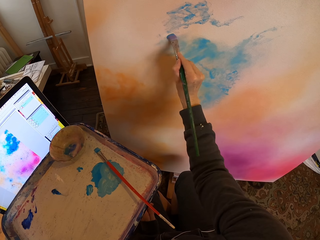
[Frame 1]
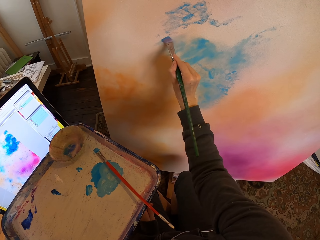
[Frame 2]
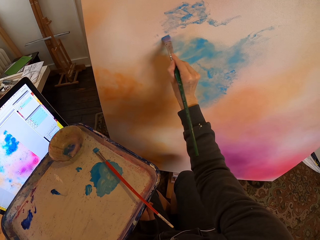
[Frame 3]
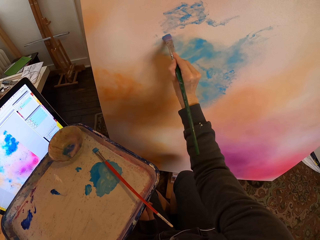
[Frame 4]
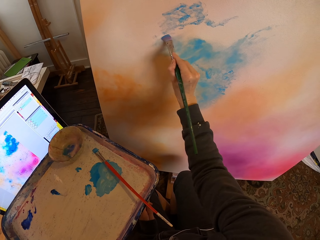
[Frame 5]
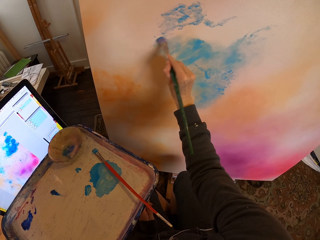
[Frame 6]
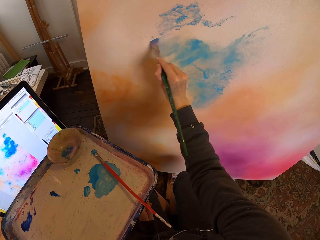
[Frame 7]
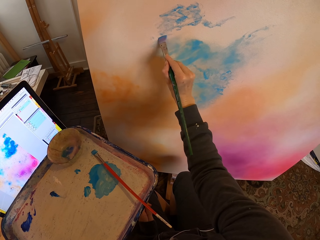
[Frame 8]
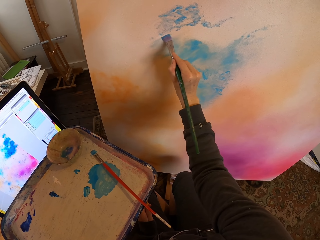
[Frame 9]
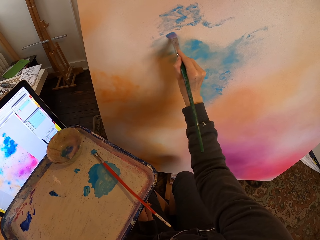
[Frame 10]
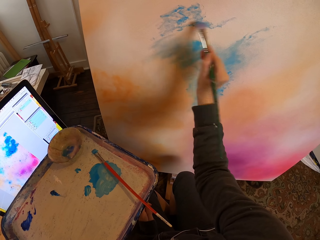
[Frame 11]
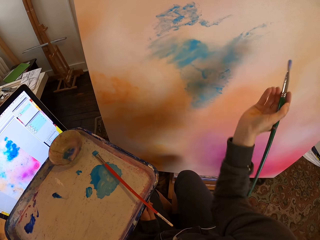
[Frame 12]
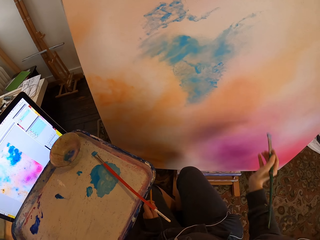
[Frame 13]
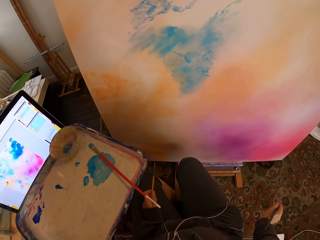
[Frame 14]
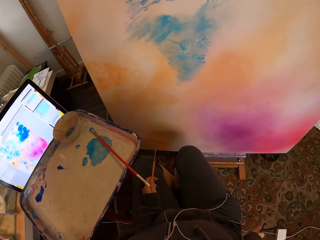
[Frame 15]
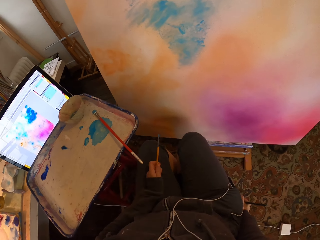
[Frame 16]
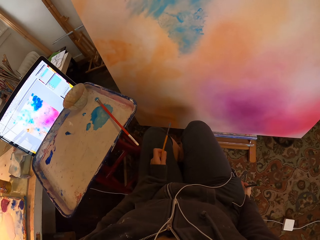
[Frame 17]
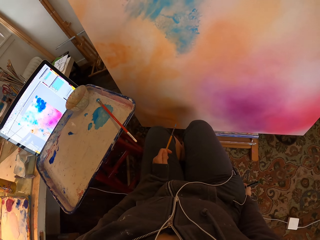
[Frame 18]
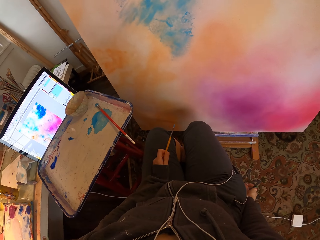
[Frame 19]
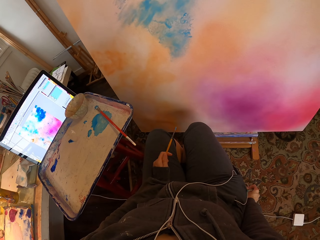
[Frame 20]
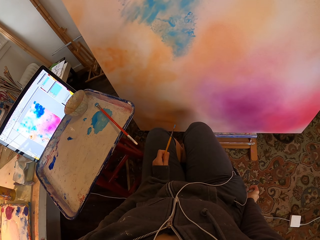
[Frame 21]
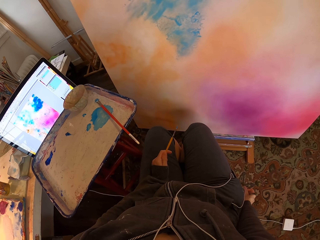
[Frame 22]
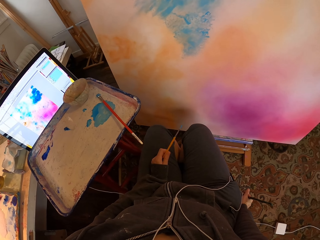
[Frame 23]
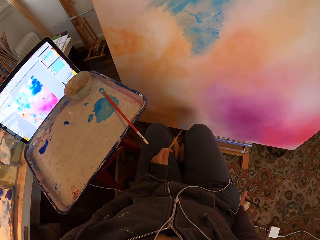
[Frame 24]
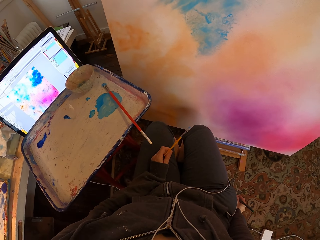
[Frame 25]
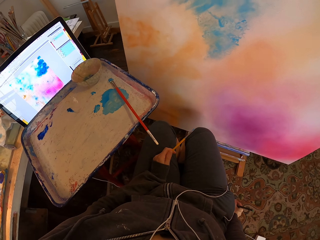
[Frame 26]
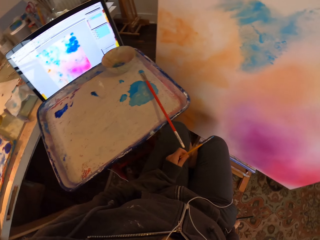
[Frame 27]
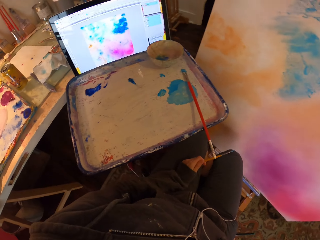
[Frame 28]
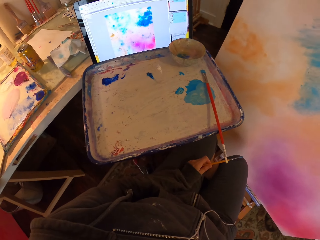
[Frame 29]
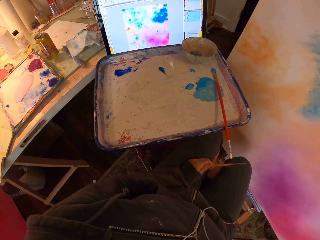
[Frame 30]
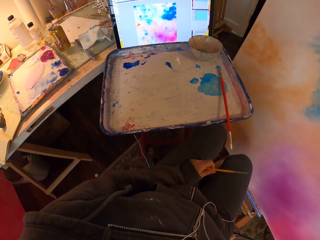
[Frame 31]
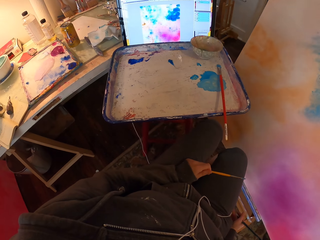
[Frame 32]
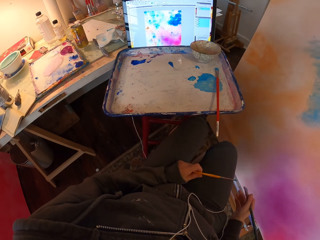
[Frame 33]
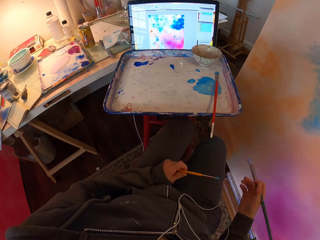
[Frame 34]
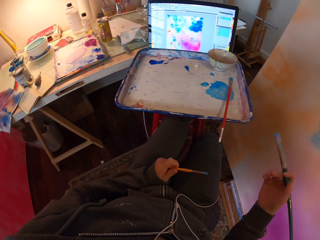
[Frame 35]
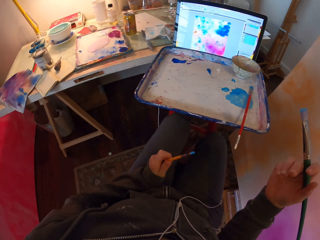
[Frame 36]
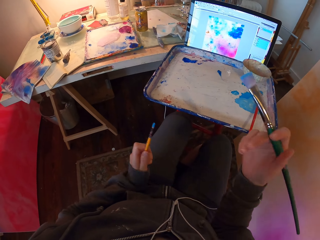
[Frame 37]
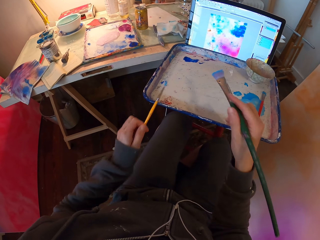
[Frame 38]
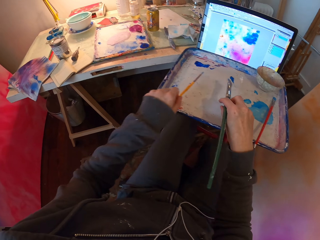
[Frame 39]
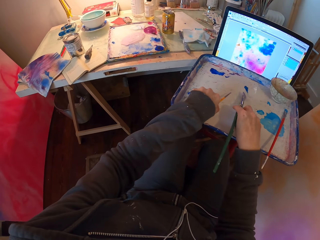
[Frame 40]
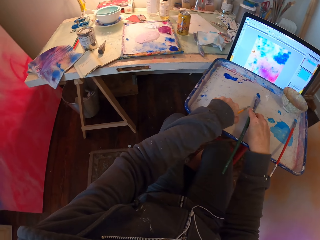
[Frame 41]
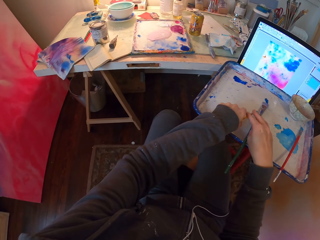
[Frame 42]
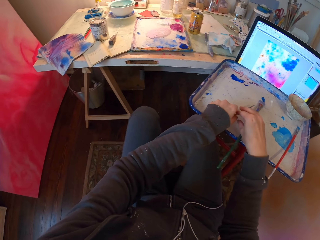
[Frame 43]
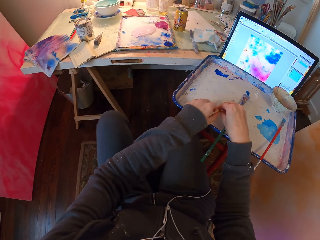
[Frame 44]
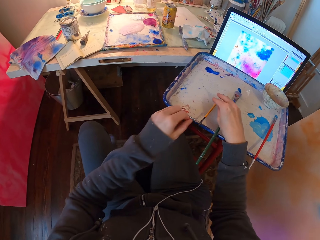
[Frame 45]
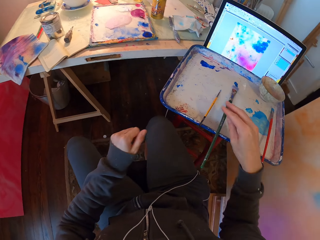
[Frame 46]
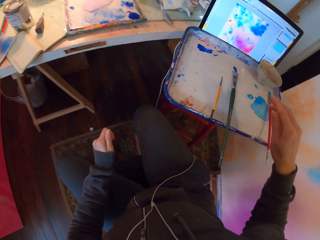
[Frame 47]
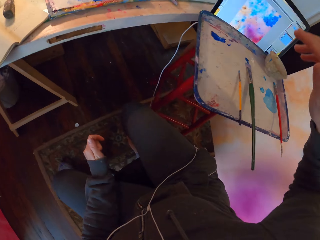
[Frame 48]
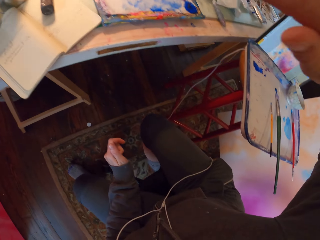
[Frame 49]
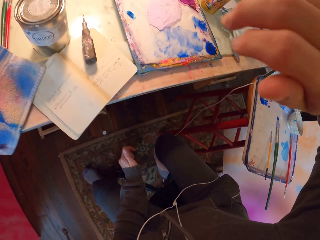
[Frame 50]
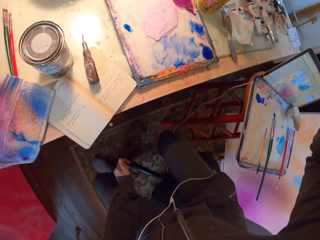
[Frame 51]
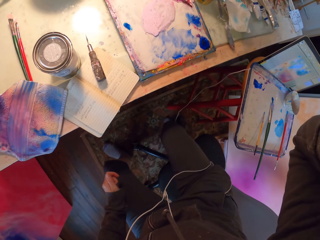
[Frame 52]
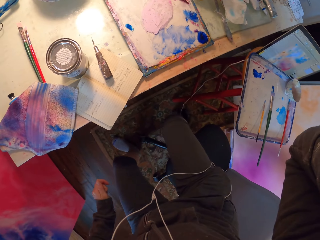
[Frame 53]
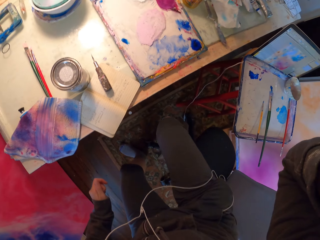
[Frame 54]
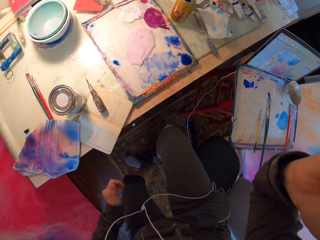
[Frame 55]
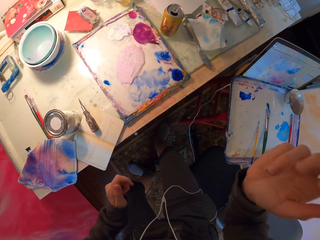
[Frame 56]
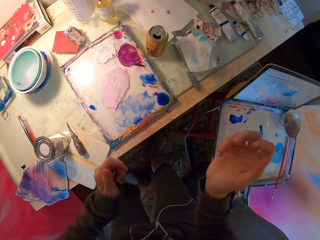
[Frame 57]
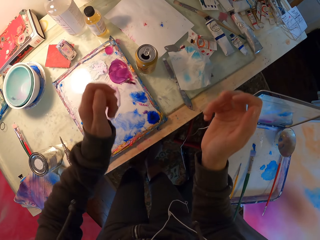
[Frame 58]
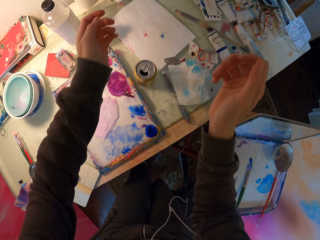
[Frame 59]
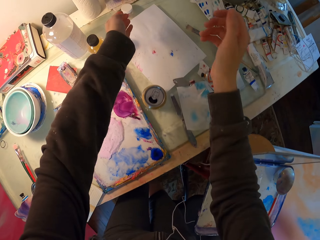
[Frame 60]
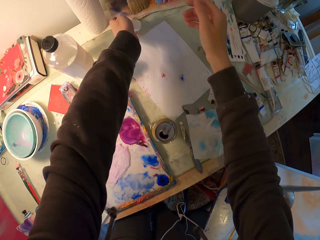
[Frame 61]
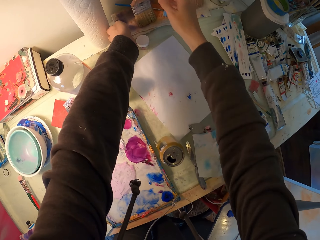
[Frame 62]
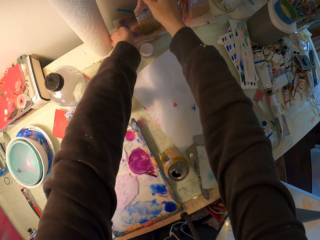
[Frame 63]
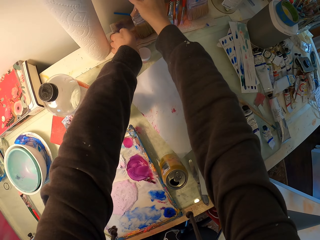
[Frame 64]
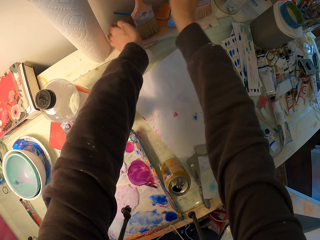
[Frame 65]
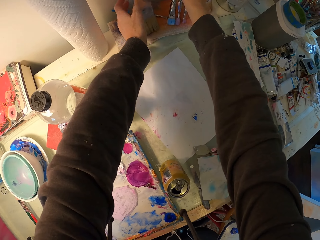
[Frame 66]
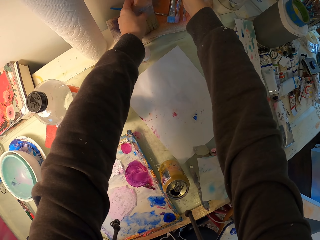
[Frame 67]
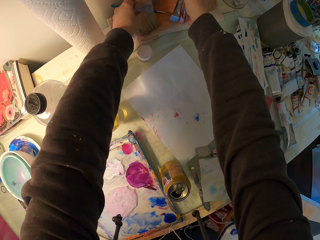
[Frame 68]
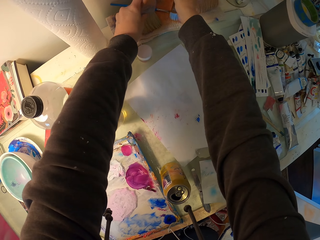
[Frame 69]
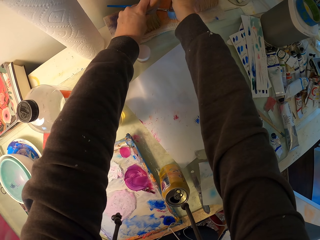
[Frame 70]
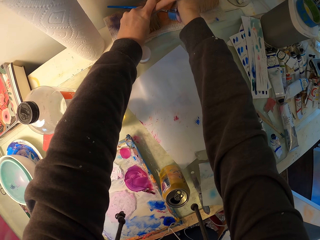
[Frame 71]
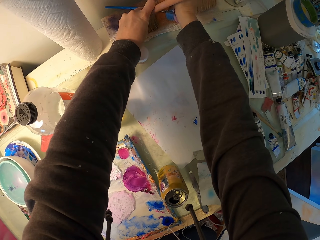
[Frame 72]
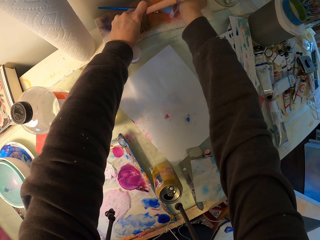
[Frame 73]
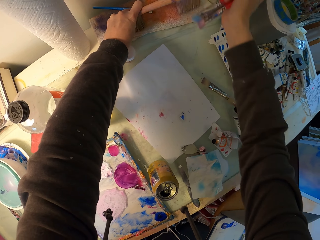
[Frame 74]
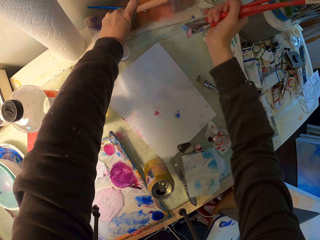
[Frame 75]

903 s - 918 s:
The camera wearer stops and looks at the painting. They place the paint brushes on the paint tray. They adjust the camera on their head. They stretch to the paintbrushes on the table. They pick up the big brush and a wiping cloth on the table.

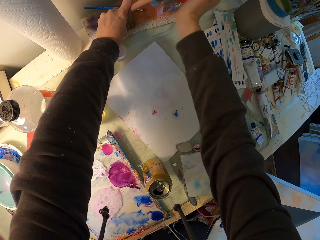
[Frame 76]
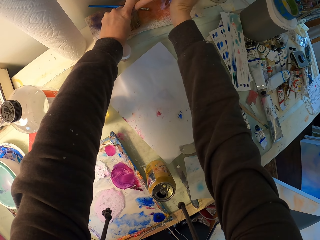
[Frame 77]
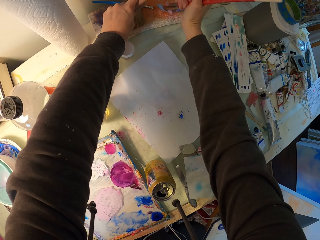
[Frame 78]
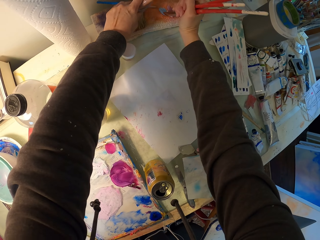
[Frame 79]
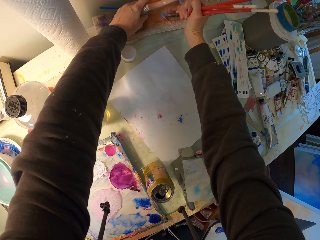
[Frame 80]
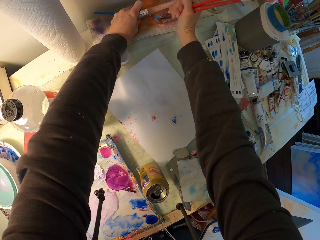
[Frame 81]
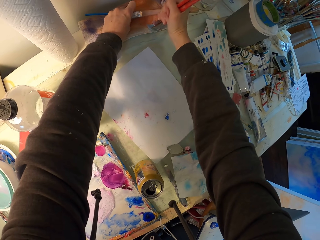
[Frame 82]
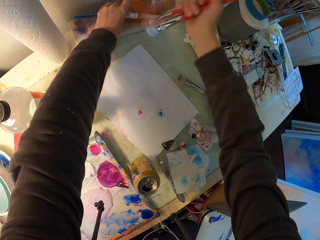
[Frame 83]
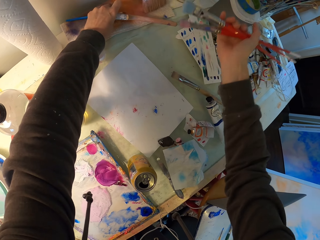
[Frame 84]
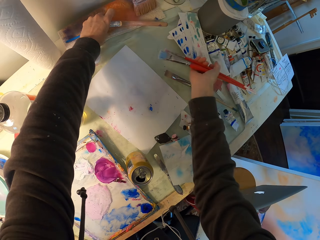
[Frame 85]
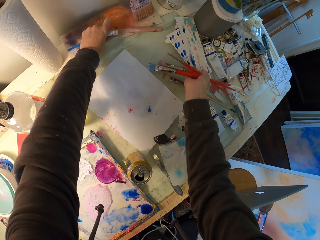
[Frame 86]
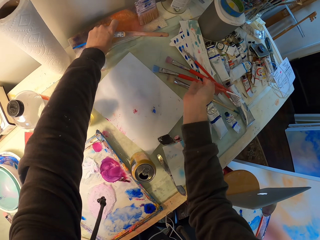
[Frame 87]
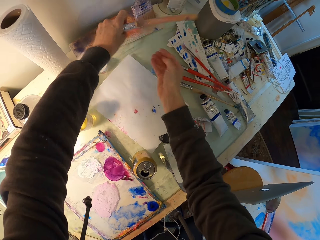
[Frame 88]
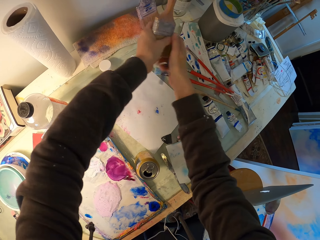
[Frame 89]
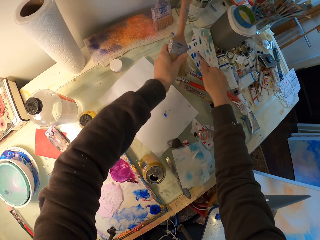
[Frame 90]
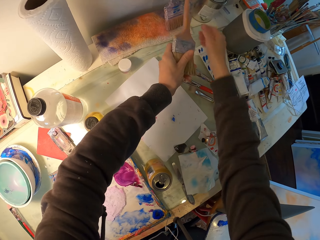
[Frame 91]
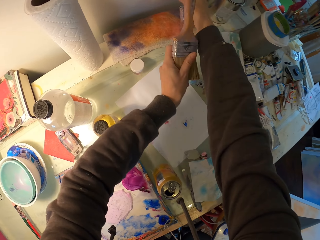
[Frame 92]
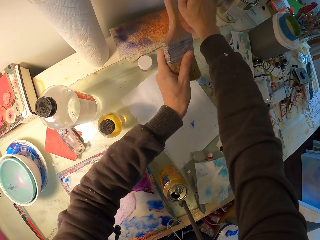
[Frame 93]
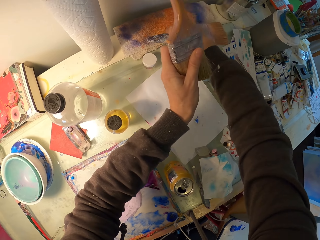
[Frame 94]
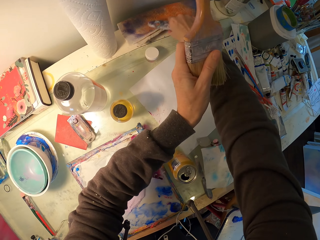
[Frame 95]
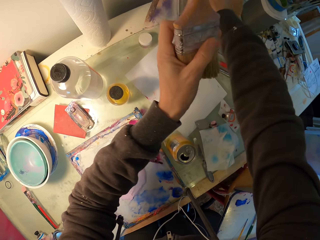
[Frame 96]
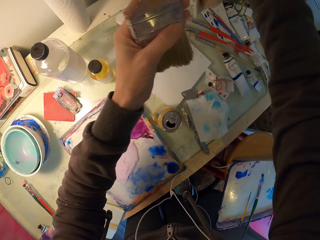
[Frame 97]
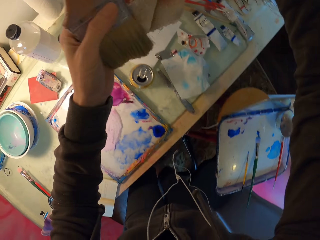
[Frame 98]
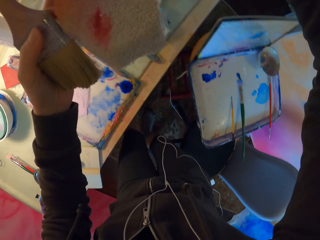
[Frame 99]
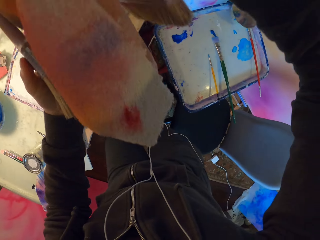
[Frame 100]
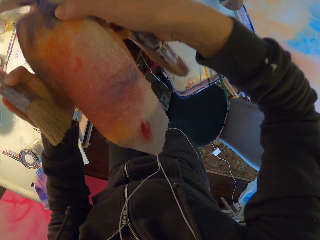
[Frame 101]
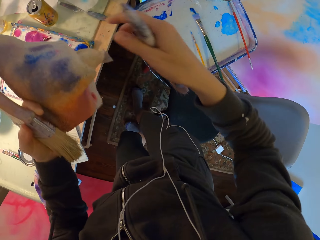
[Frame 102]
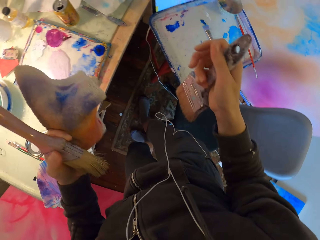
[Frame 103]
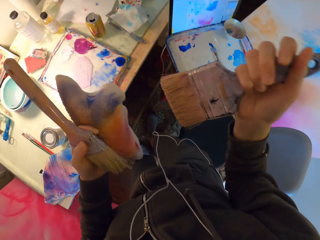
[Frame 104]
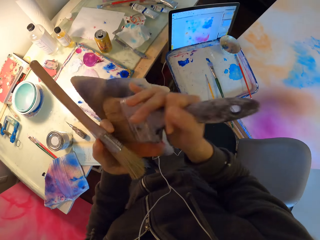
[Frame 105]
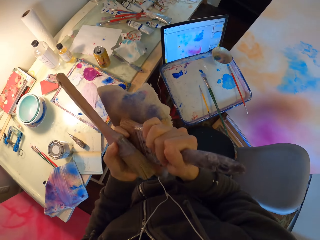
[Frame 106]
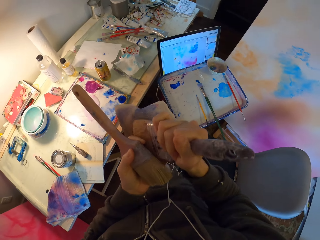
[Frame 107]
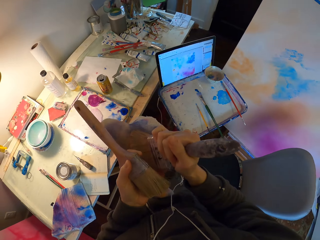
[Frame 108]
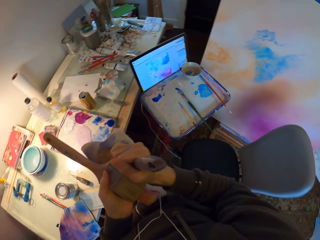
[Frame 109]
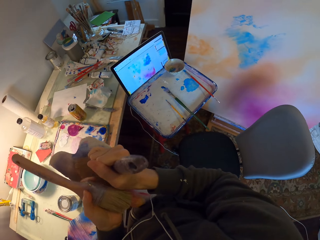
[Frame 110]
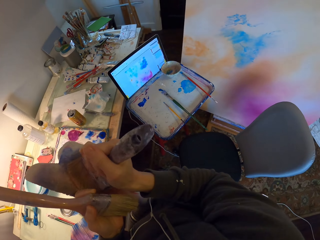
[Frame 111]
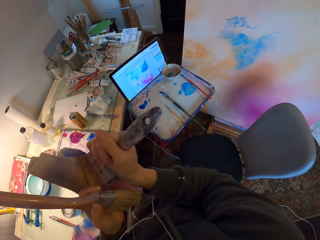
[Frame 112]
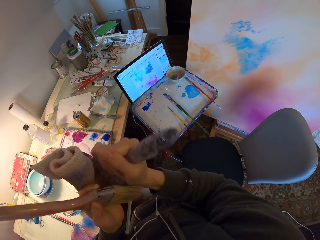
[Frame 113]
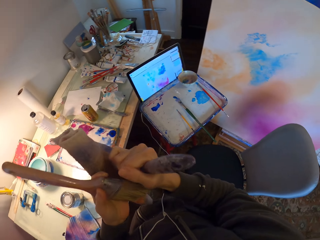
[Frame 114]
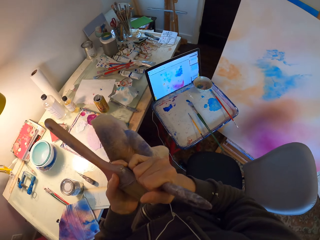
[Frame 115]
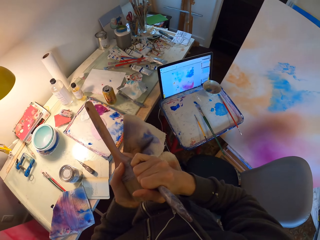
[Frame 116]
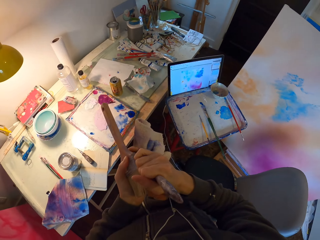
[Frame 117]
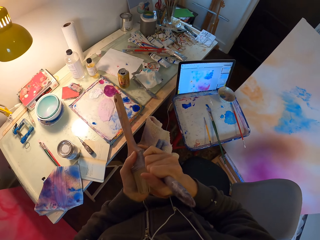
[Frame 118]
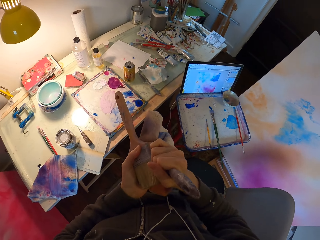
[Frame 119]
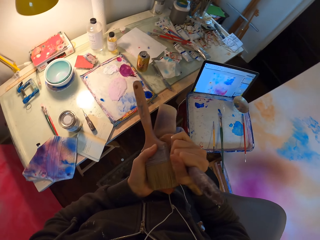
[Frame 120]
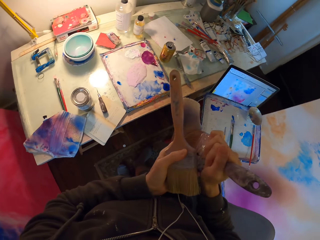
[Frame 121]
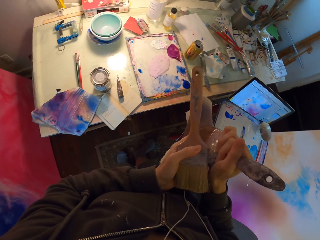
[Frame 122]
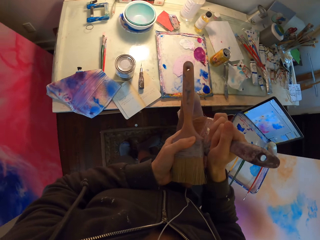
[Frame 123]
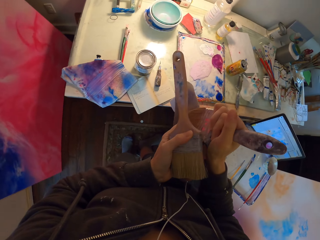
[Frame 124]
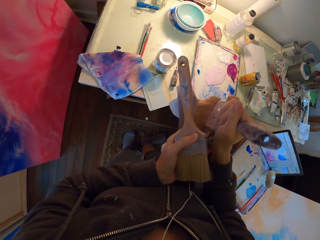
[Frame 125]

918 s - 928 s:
The camera wearer wipes some brushes on the wipe towel on the table. They drop the brushes on the table. They pick up another brush leant on the wall. They take the wipe towel. They clean the big paint brush in hand with the piece of cloth.
